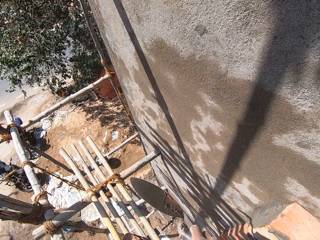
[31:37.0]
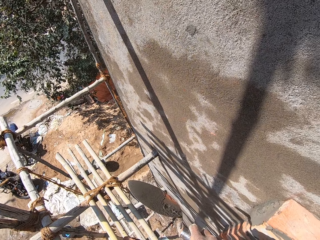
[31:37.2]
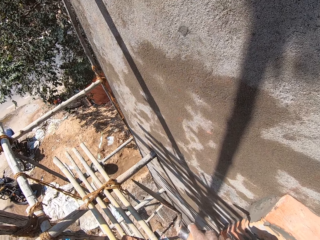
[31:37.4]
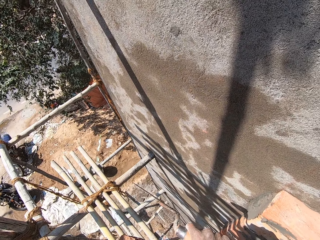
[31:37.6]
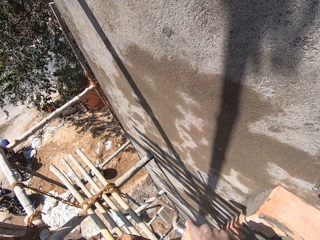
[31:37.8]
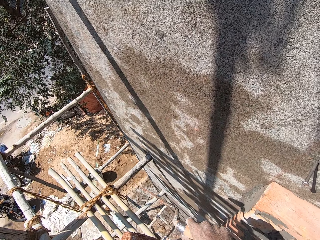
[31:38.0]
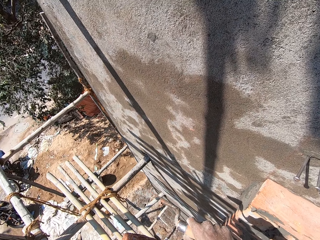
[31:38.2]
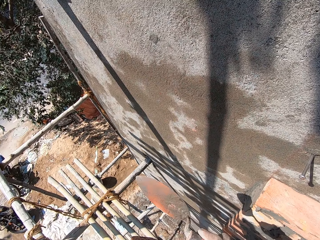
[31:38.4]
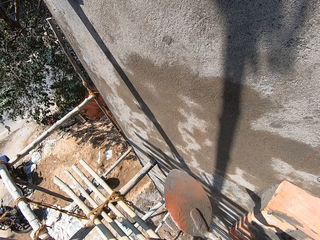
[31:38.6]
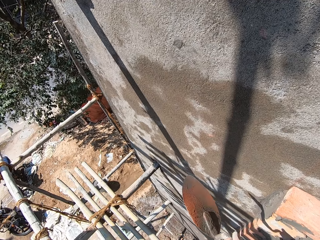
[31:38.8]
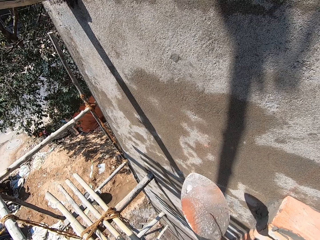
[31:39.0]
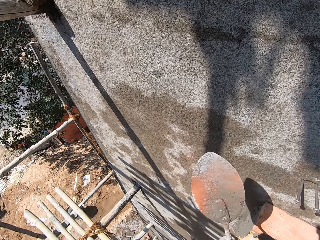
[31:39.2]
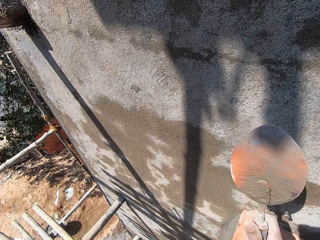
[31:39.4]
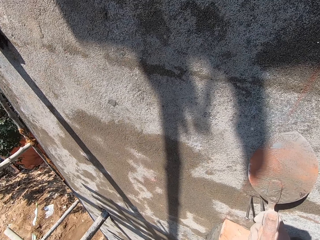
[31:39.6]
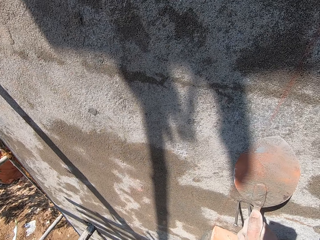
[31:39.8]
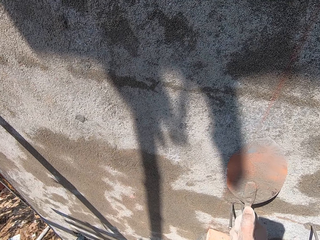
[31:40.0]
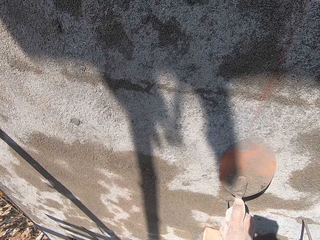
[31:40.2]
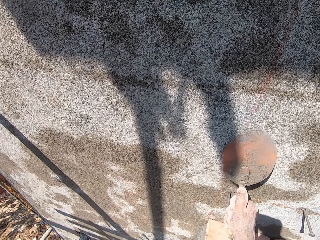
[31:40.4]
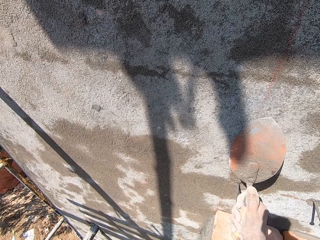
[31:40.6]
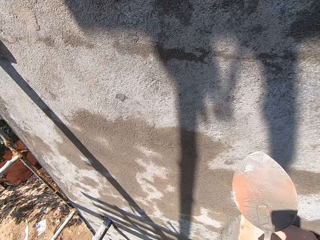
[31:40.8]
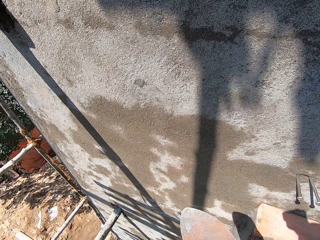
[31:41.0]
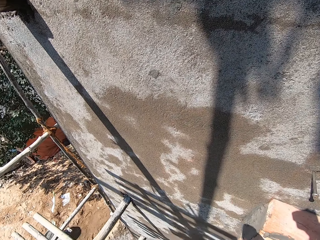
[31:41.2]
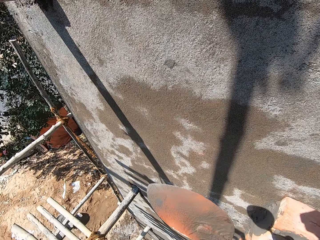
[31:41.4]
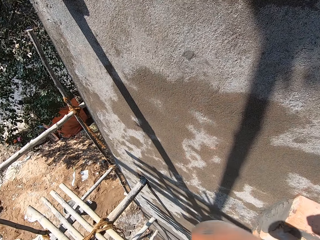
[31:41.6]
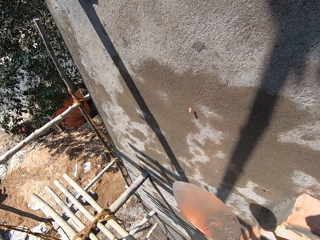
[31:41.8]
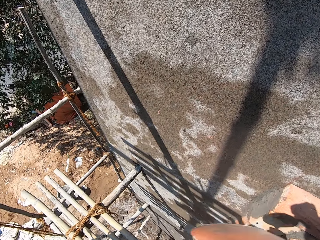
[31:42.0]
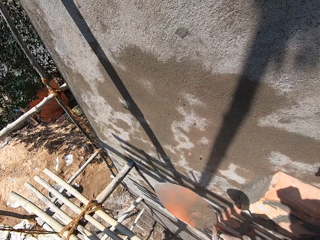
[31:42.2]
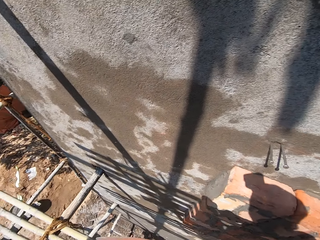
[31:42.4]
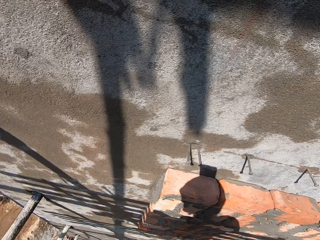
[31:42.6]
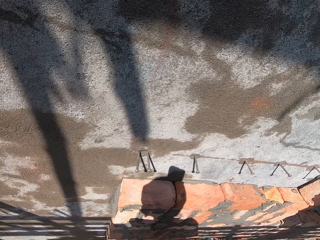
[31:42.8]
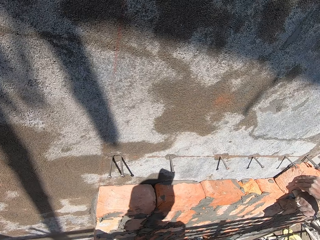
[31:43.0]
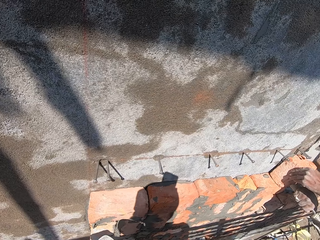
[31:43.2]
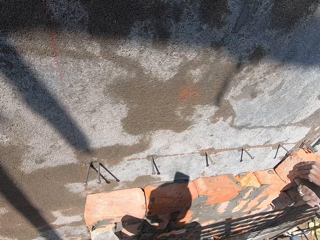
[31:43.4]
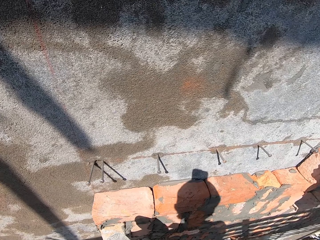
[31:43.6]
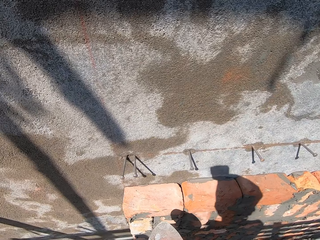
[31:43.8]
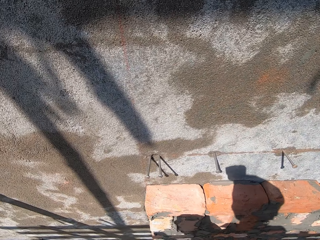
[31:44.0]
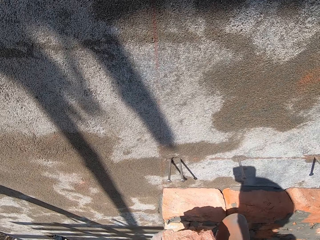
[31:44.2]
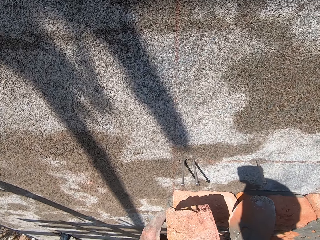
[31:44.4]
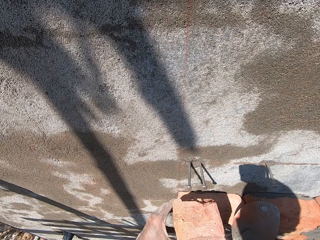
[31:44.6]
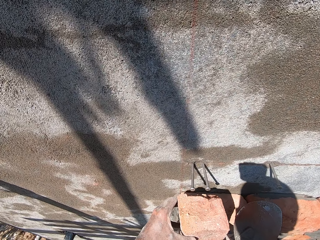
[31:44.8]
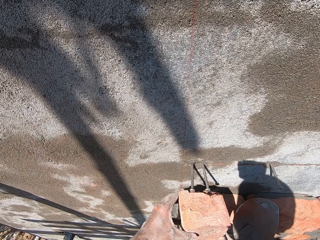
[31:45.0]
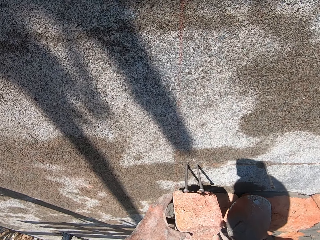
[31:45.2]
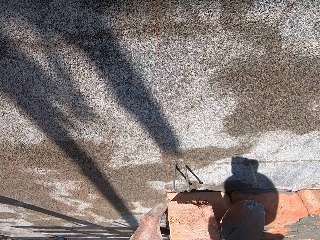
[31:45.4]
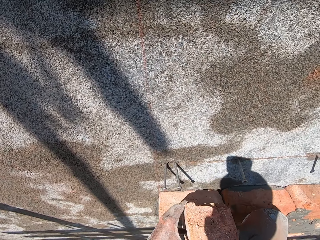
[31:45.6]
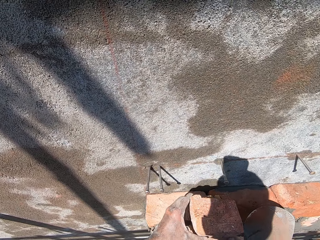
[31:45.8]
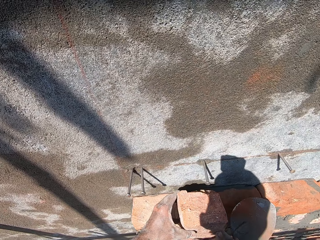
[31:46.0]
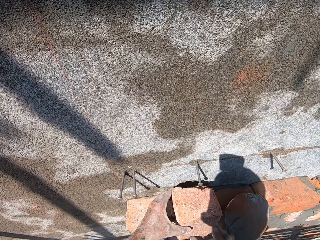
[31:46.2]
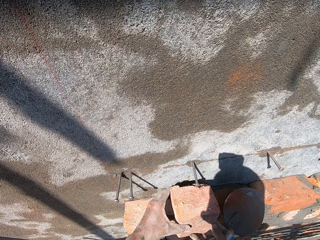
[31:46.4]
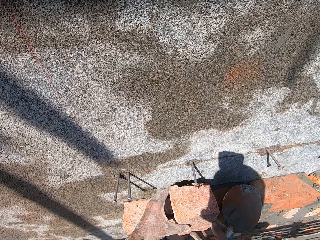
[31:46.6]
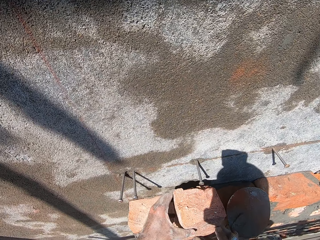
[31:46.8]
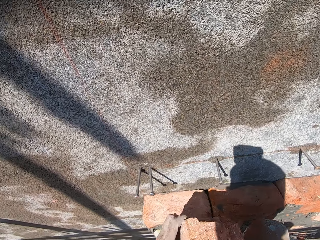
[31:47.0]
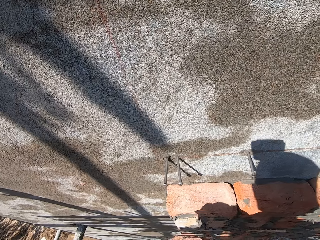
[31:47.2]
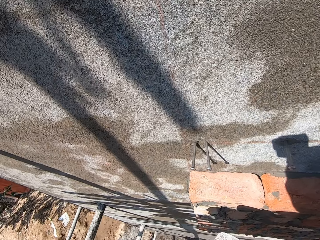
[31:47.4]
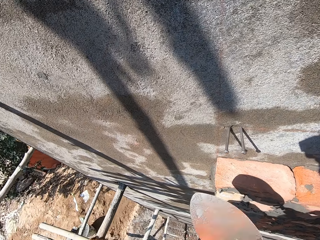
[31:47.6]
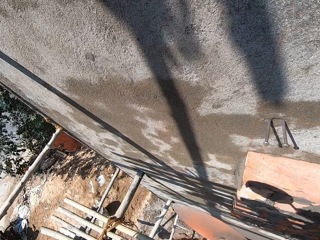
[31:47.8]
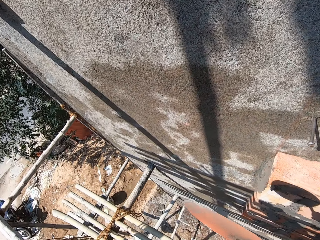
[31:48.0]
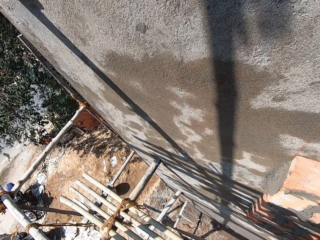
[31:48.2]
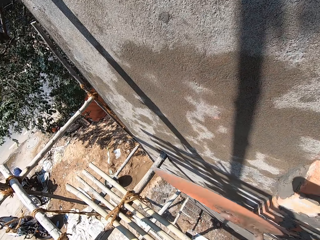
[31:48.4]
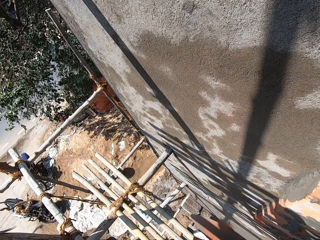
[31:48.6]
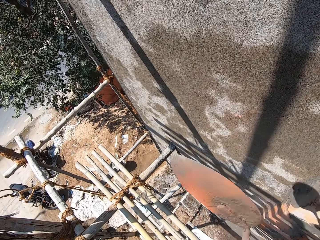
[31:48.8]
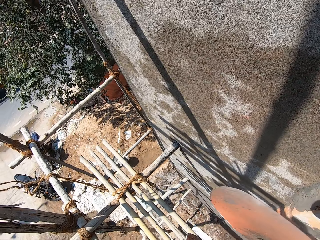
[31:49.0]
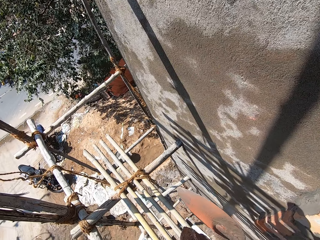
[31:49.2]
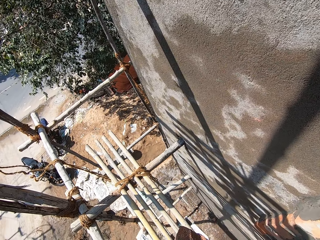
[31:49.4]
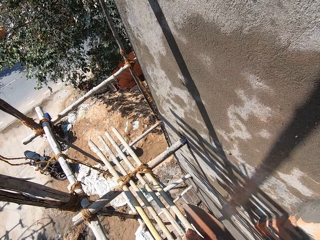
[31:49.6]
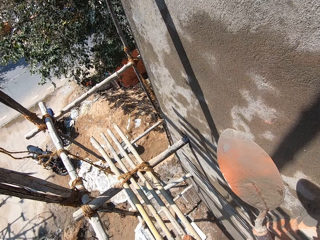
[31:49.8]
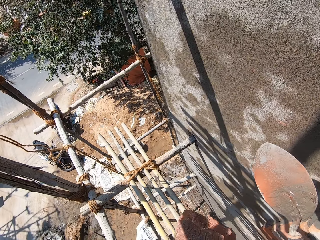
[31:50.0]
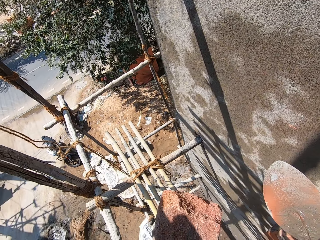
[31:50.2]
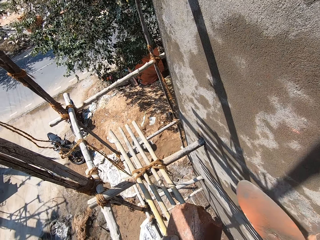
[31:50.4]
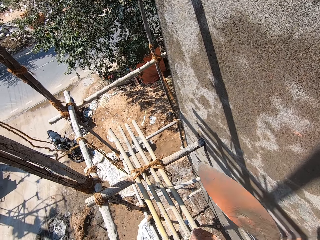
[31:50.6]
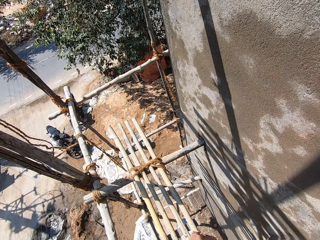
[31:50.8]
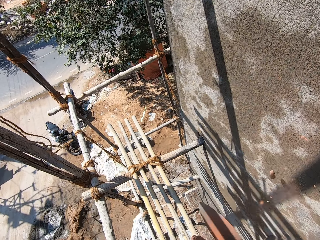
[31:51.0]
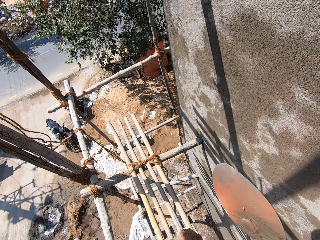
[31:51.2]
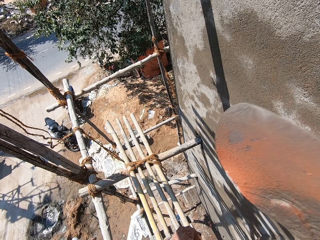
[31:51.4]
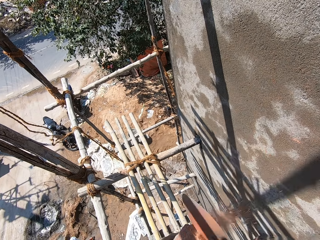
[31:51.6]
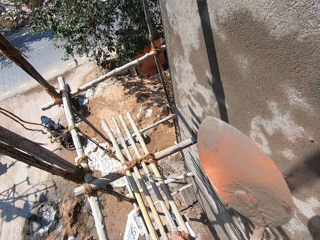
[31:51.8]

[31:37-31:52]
The camera wearer straightens the trowel in his right hand on the wall. He hits the brick in his left hand with the trowel in his right hand. He measures the brick in his left hand in relation to the nail on the wall. He builds the wall with the brick. He places the brick on the wall with both hands. He cuts the brick with the trowel. He hits the brick in his left hand with the hand trowel in his right hand.

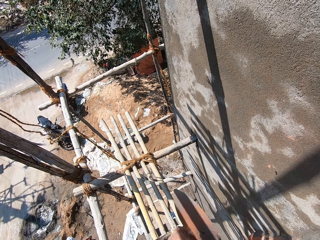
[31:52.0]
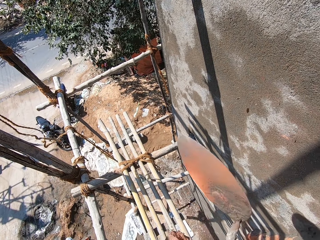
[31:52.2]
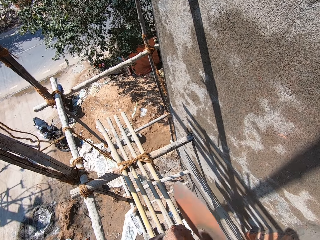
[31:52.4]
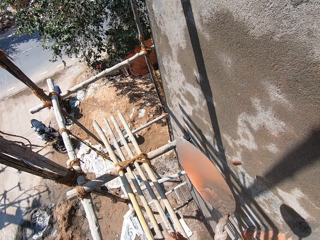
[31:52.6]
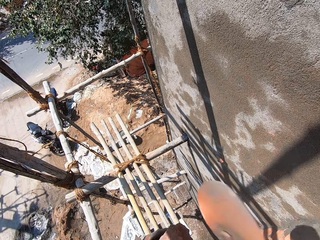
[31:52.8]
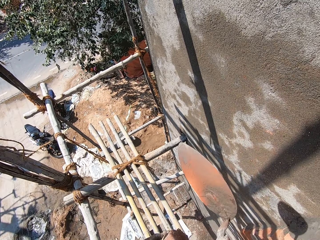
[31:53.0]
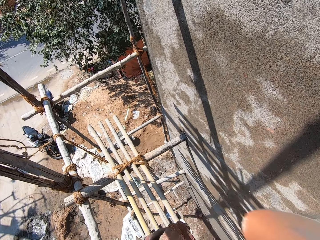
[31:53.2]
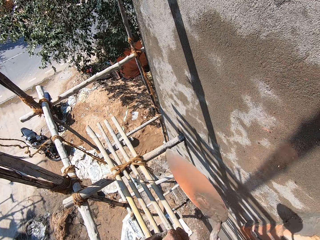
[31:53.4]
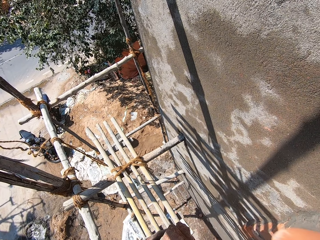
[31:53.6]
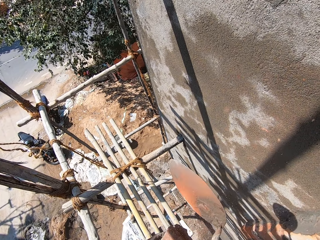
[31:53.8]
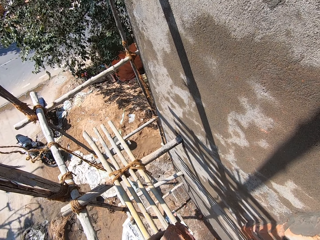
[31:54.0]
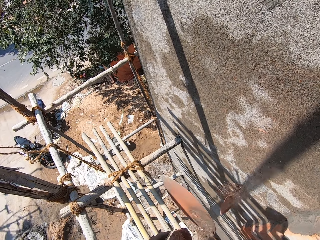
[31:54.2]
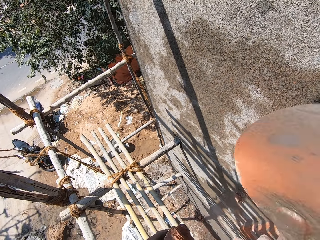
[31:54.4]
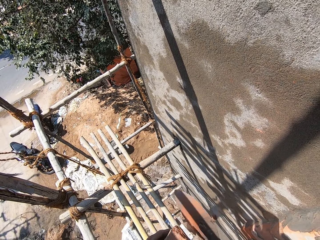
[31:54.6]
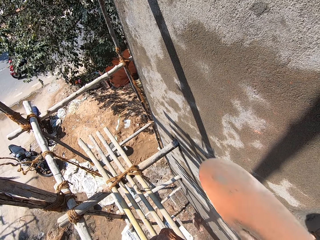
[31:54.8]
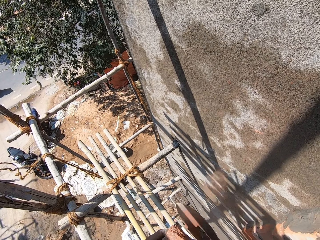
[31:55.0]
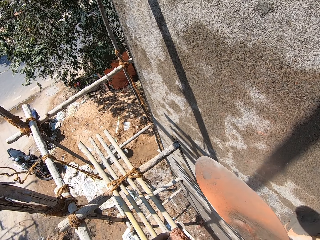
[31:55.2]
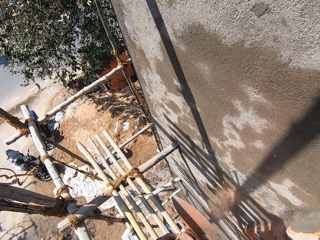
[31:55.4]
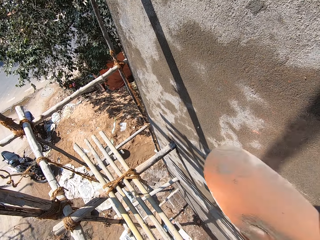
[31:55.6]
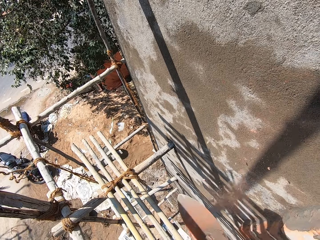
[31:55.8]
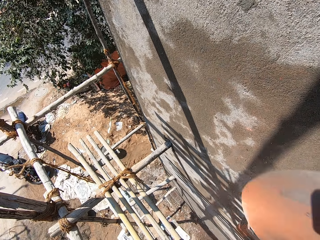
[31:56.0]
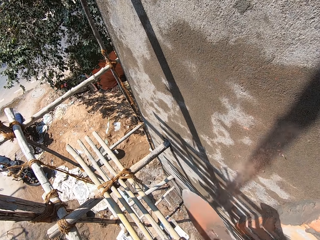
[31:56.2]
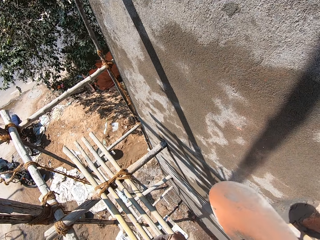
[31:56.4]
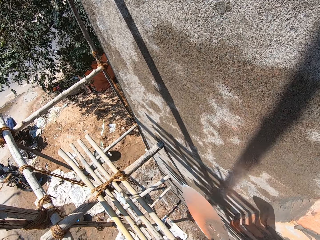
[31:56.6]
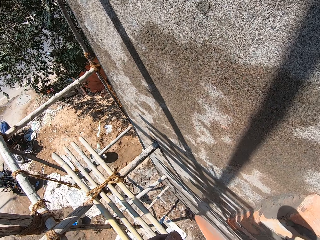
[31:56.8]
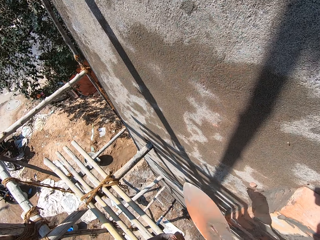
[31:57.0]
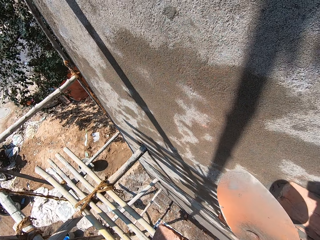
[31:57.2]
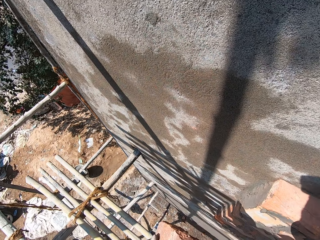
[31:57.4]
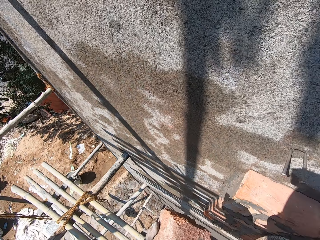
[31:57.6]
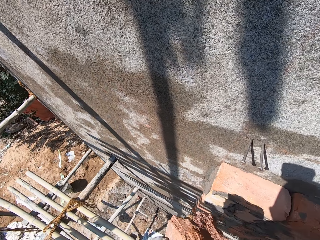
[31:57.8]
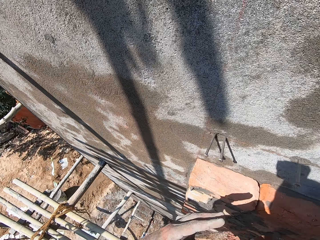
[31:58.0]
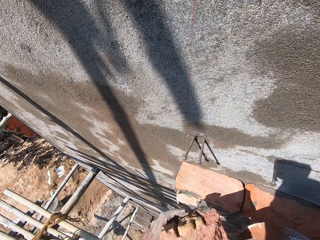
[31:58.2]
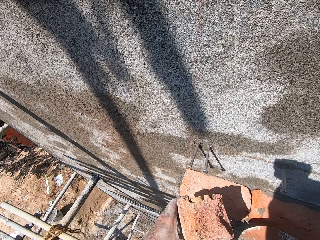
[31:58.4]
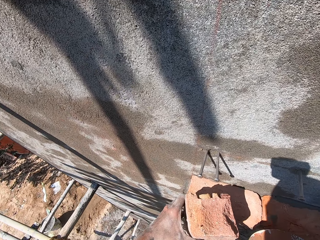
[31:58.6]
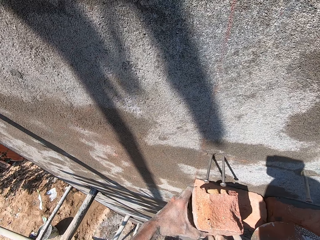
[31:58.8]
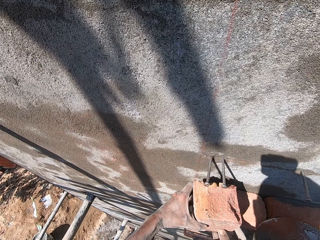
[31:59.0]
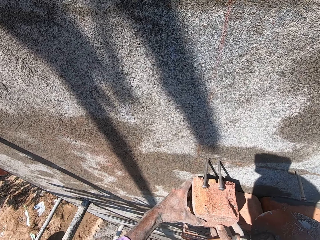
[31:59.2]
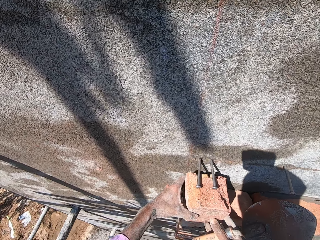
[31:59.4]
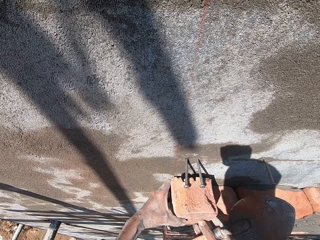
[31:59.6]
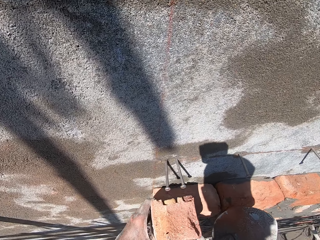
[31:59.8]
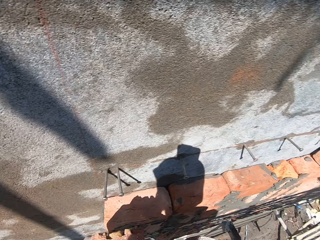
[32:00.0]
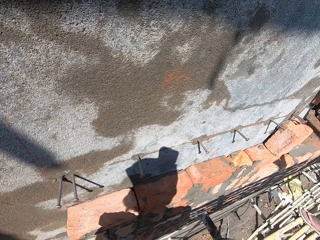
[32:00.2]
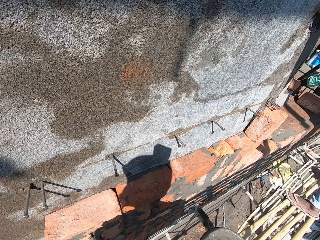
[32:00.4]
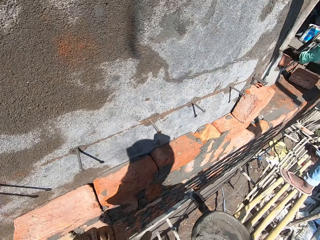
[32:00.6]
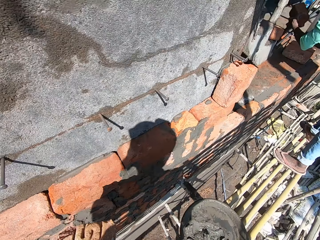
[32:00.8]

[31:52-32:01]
The camera wearer places the brick on the wall with both hands.
